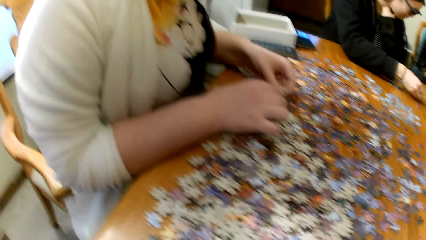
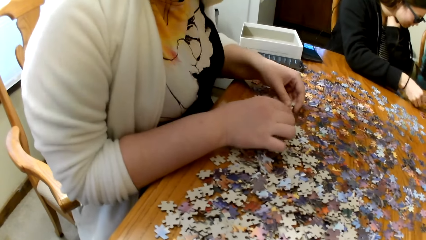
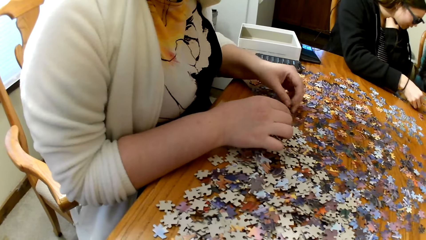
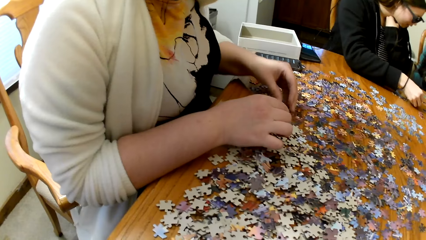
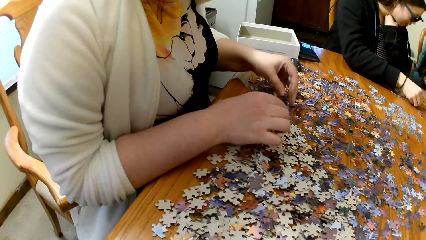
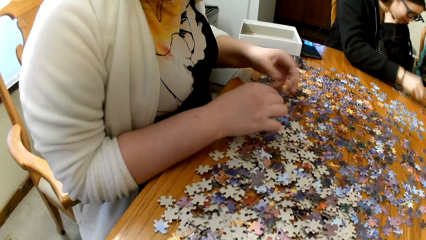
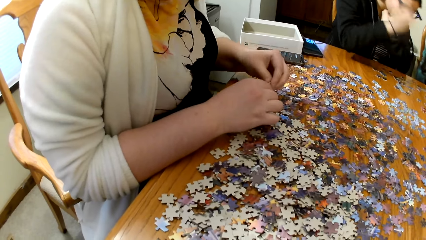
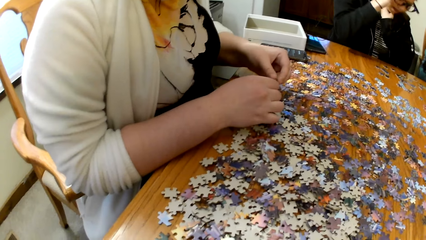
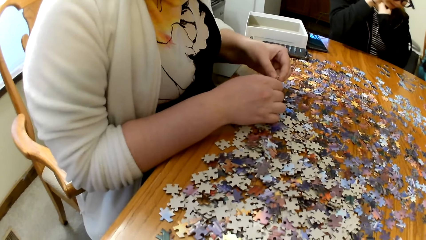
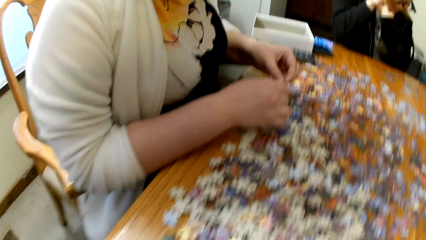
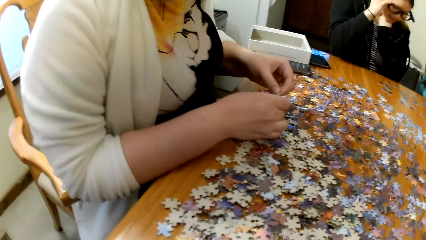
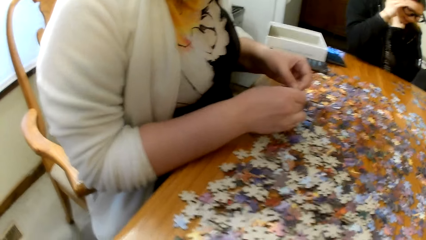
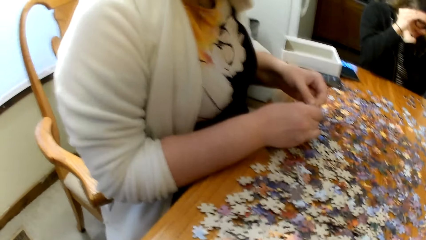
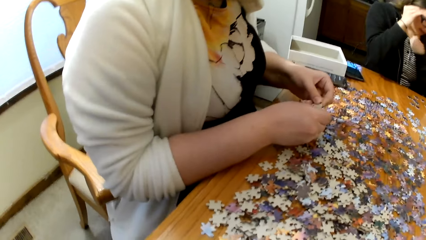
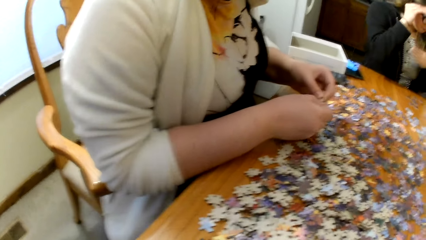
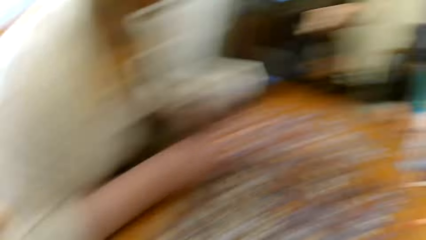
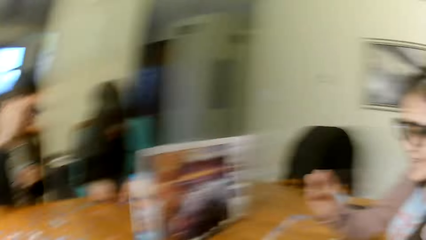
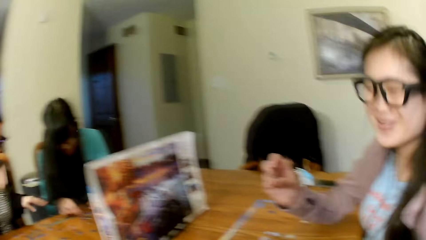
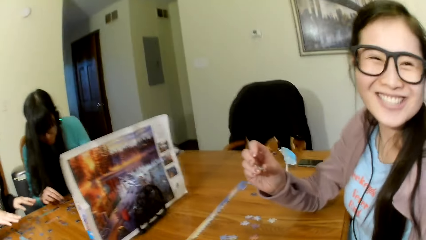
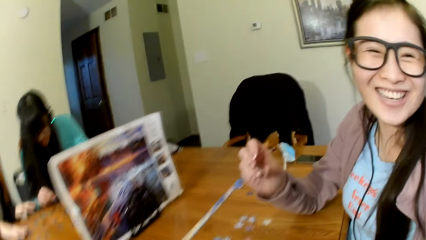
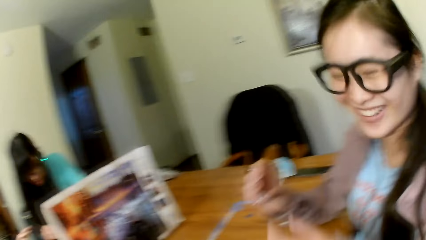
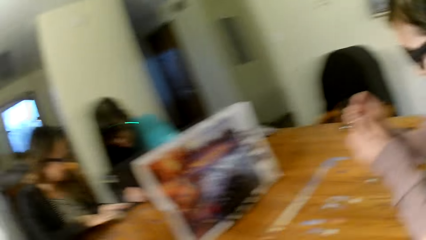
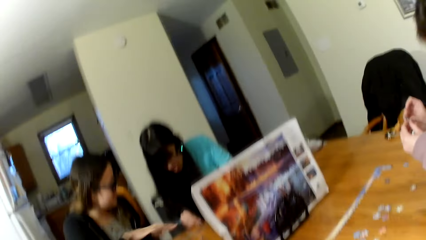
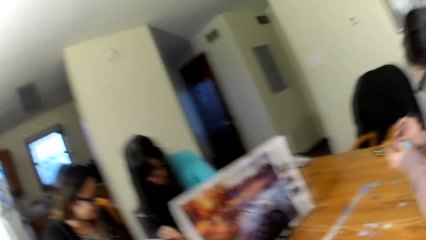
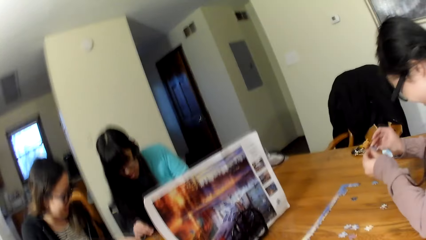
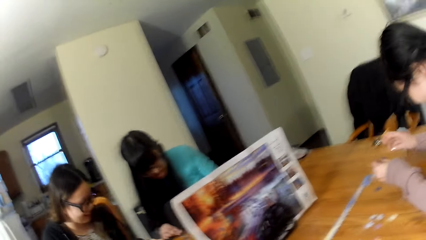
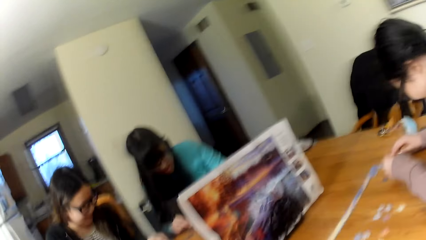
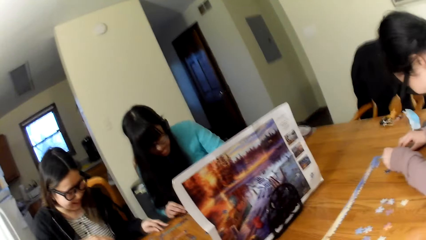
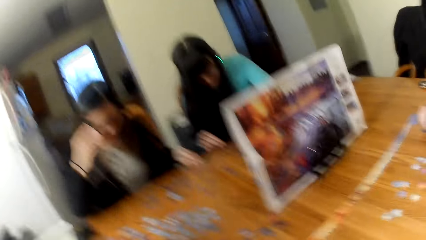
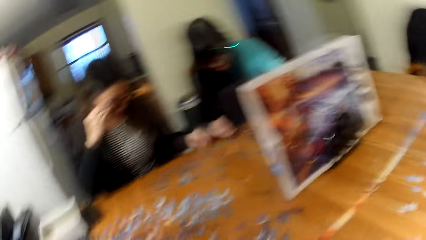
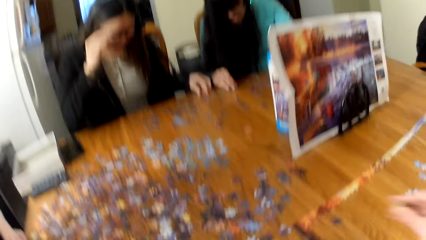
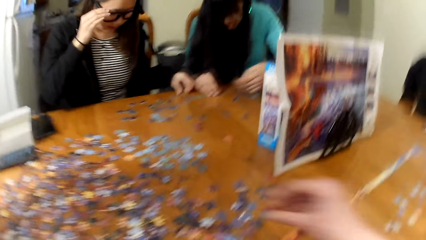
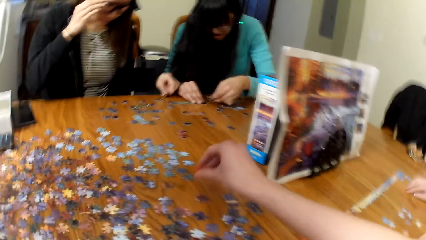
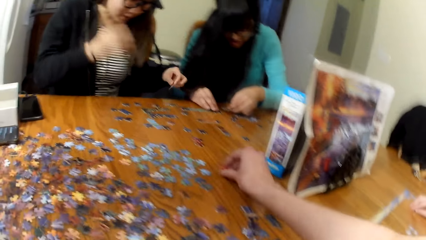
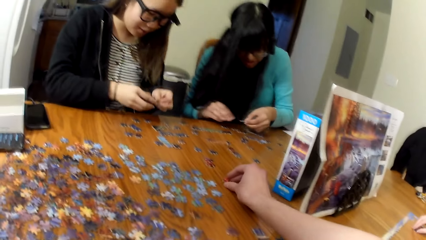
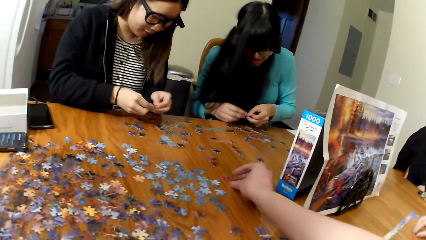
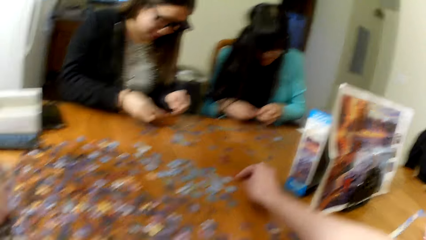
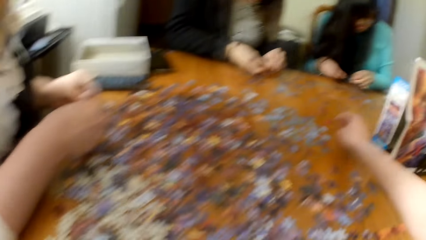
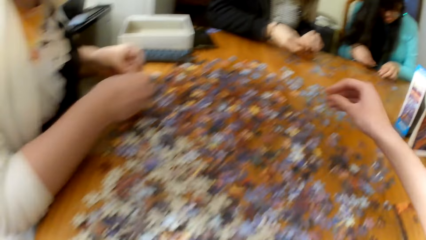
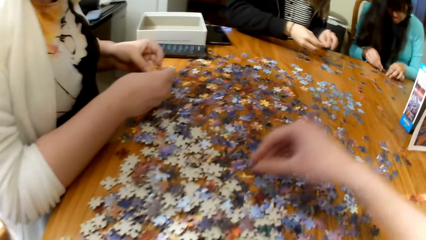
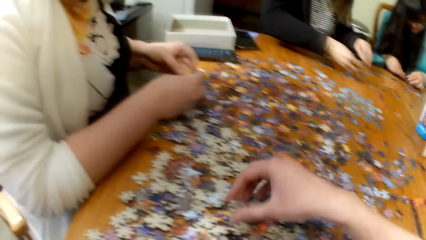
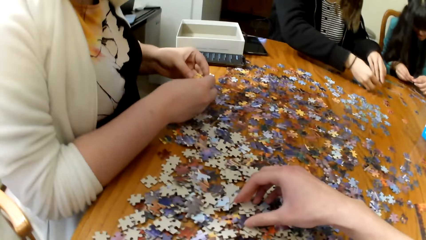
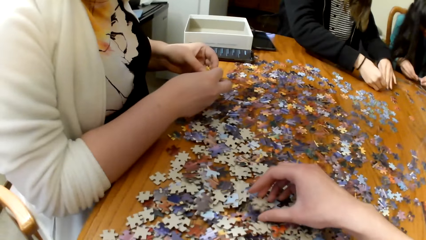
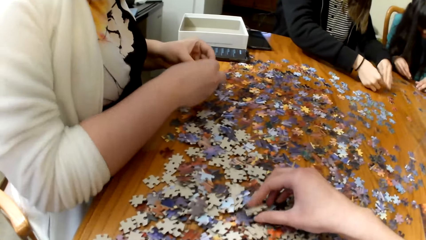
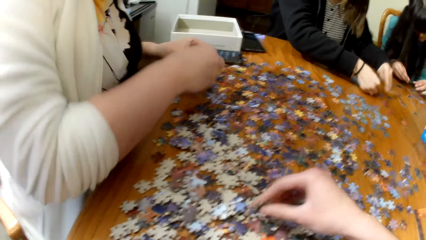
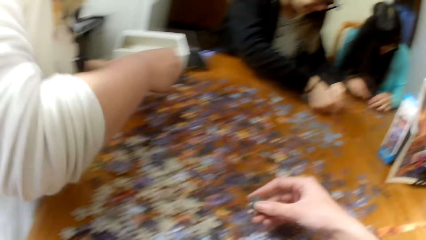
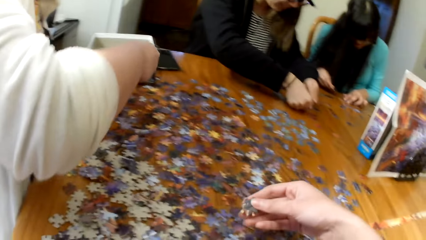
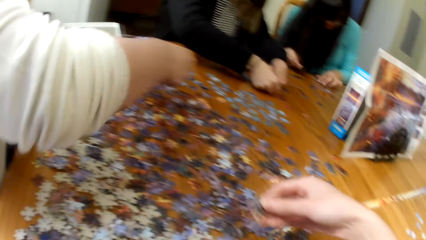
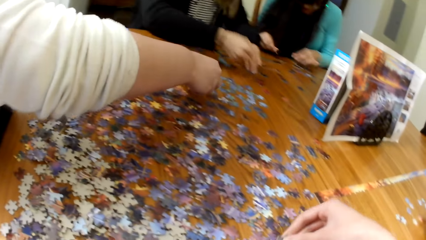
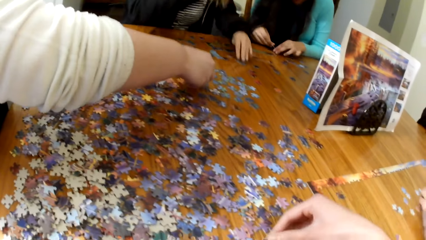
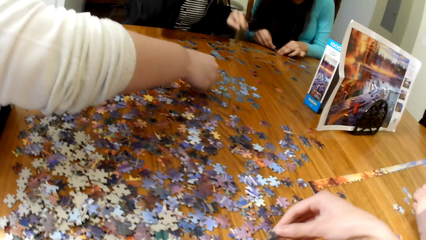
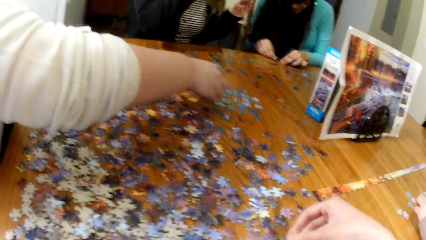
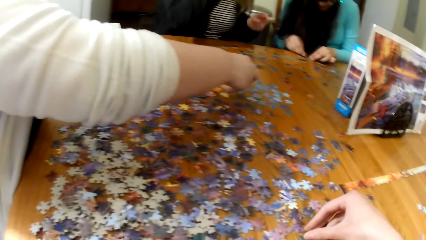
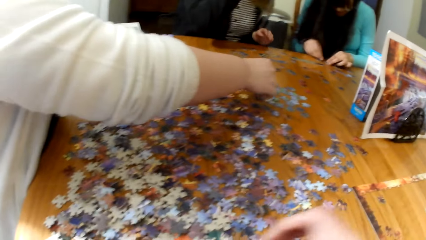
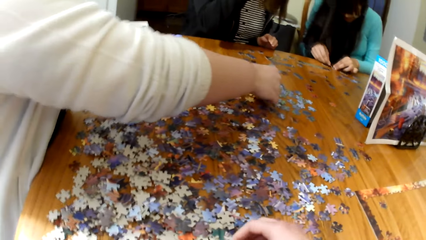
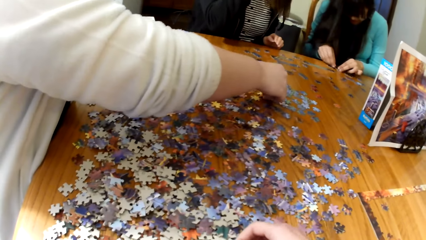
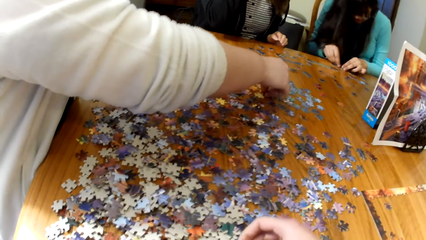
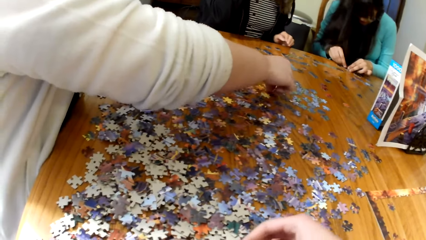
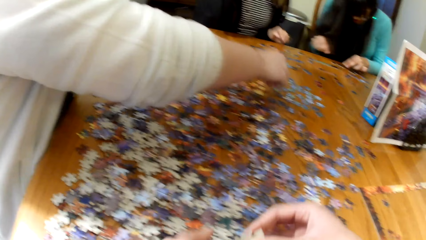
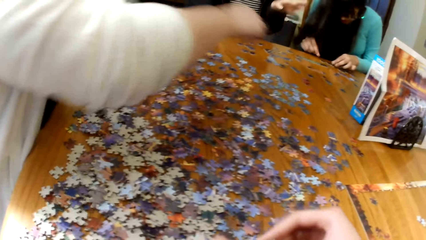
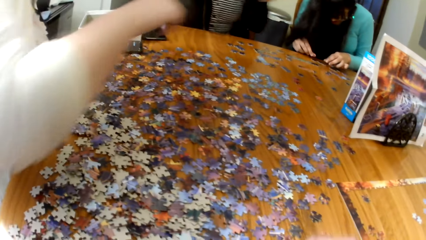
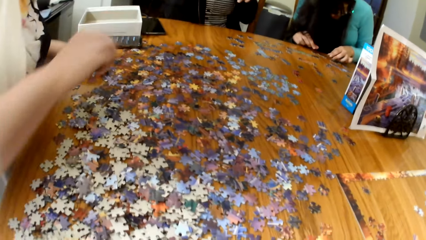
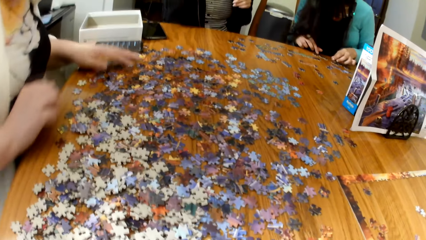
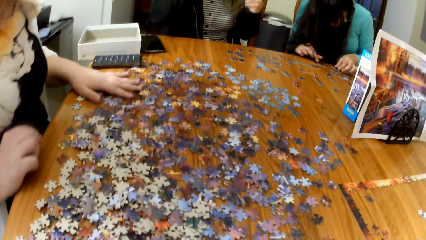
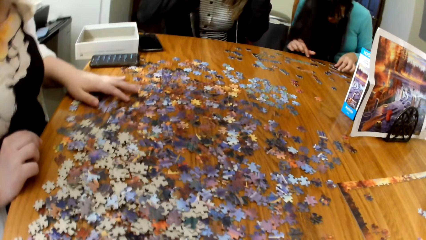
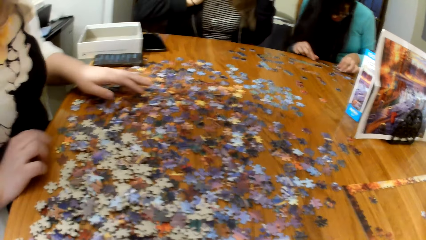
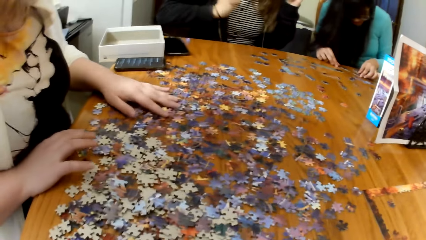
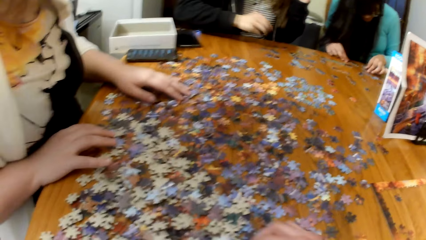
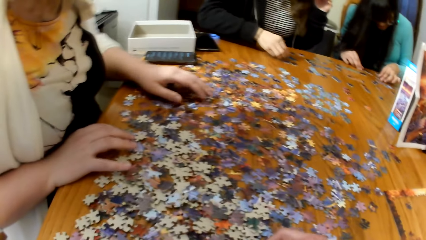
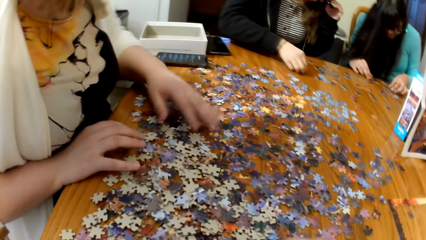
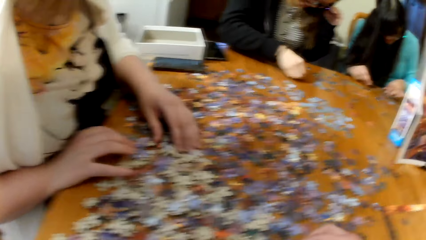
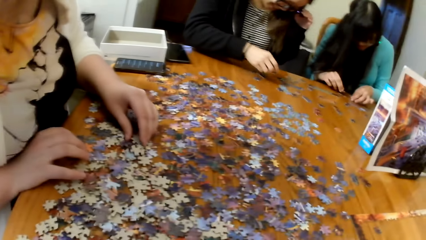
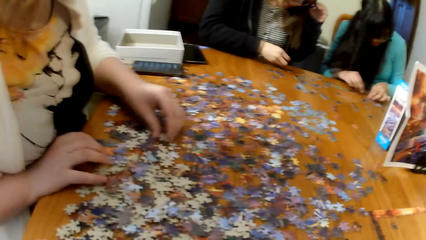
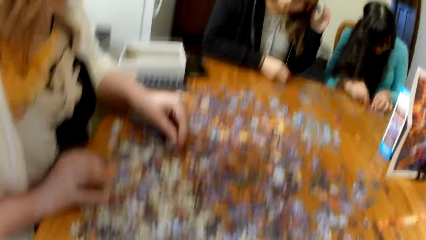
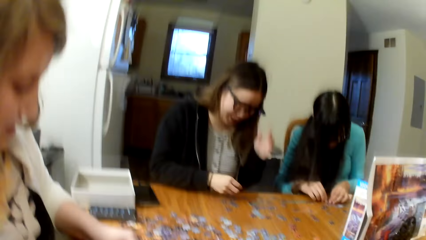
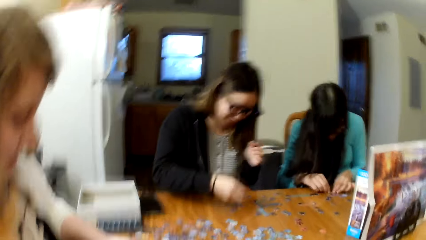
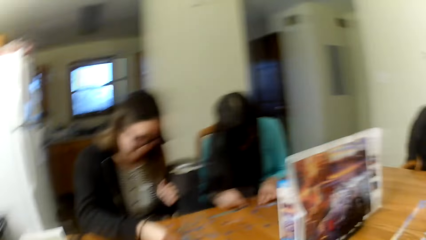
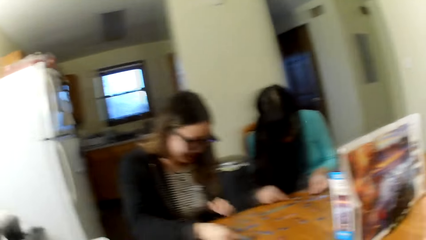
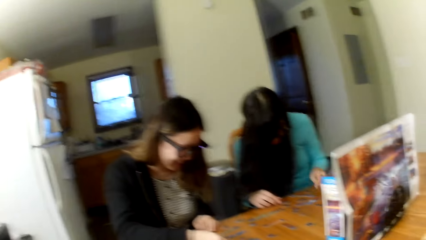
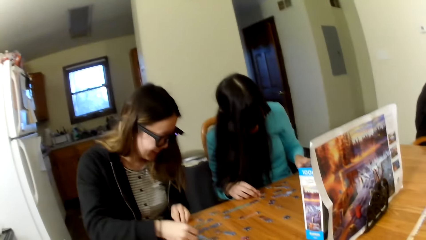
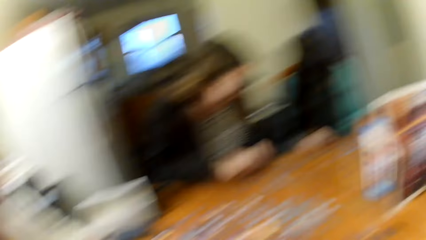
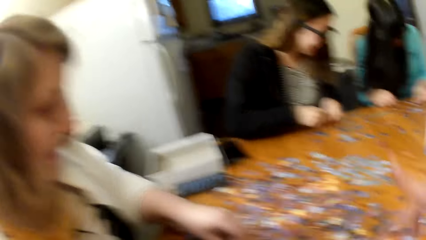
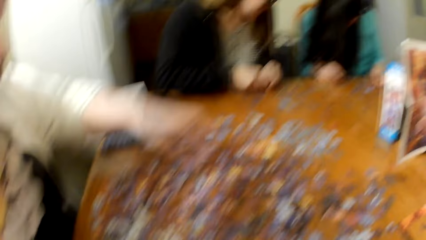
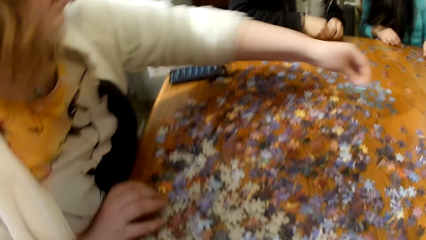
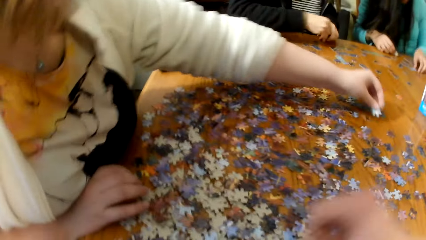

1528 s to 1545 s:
A lady touches the puzzle pieces. The camera wearer looks around. They pick up the puzzle pieces from the table. A woman plays the puzzle. The lady picks up the puzzle pieces. The camera wearer picks up the puzzle pieces from the table. Another woman plays the puzzle.
